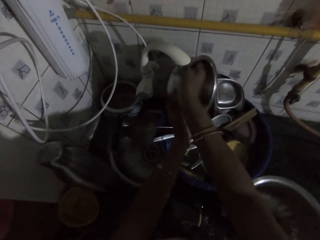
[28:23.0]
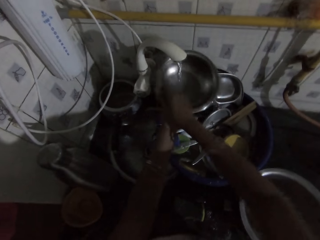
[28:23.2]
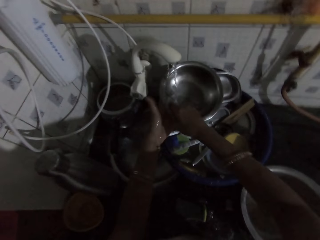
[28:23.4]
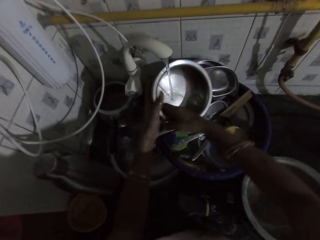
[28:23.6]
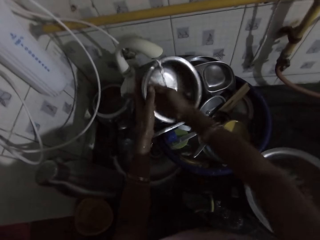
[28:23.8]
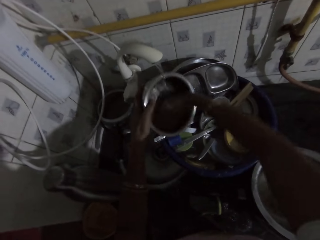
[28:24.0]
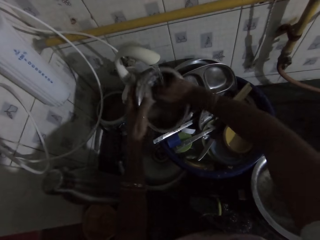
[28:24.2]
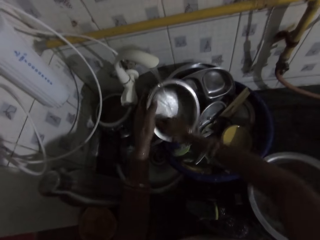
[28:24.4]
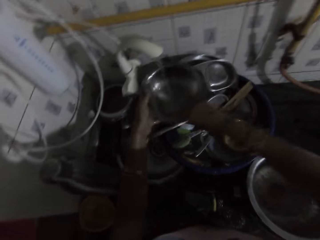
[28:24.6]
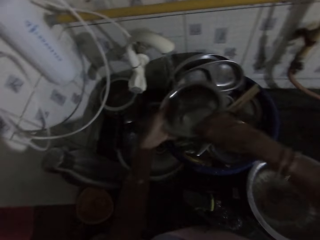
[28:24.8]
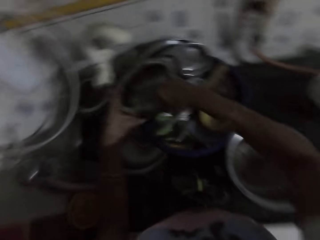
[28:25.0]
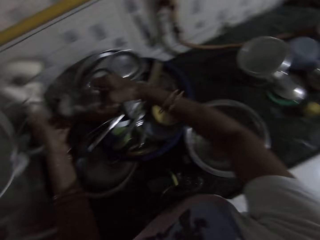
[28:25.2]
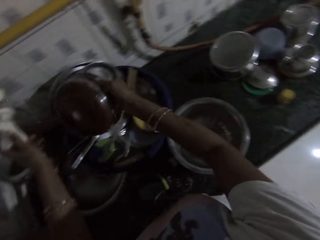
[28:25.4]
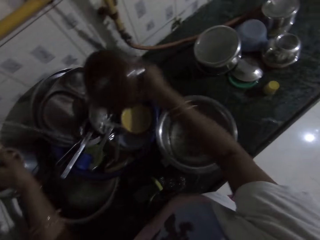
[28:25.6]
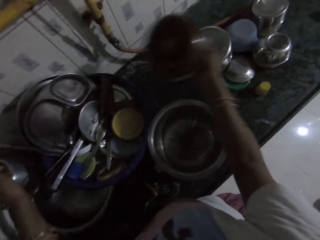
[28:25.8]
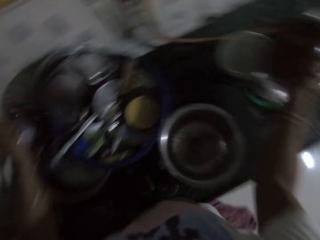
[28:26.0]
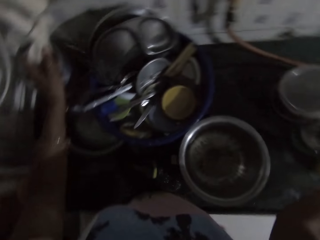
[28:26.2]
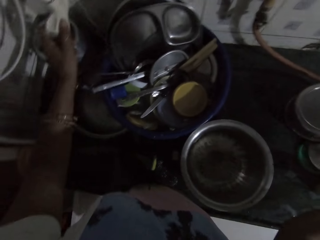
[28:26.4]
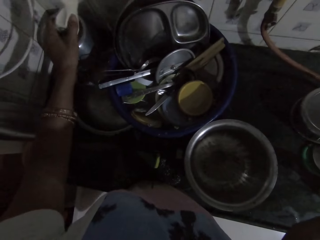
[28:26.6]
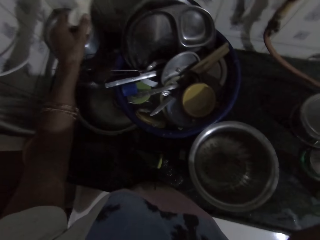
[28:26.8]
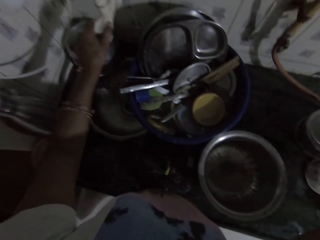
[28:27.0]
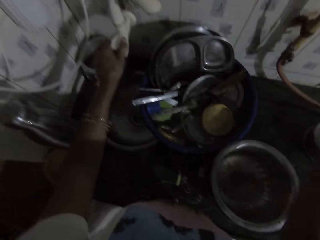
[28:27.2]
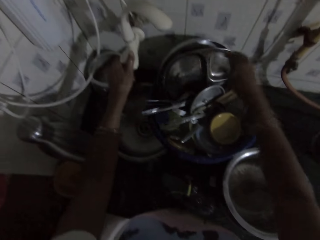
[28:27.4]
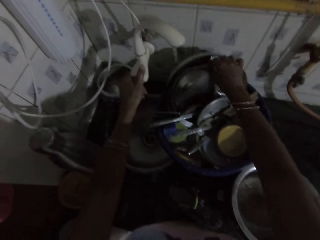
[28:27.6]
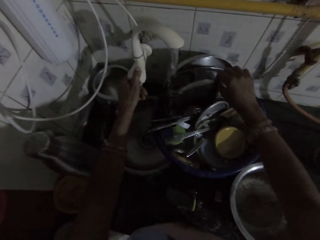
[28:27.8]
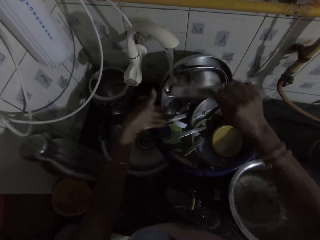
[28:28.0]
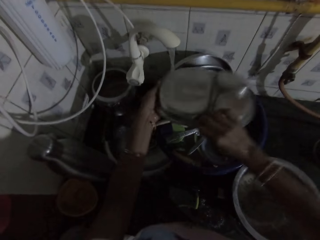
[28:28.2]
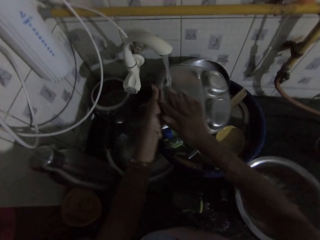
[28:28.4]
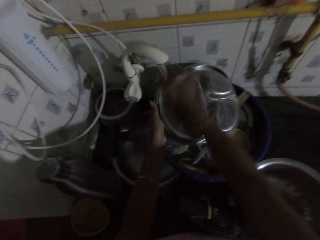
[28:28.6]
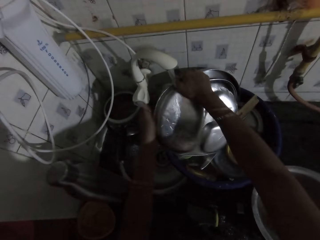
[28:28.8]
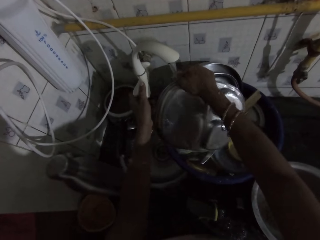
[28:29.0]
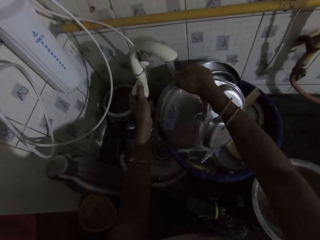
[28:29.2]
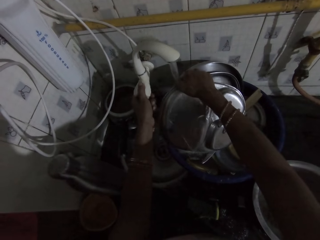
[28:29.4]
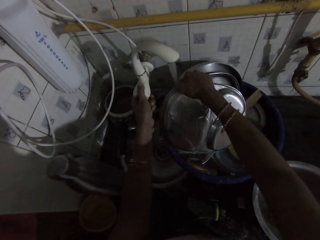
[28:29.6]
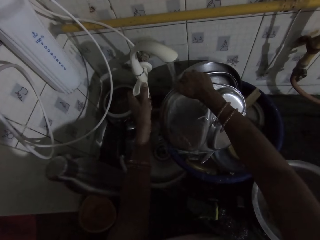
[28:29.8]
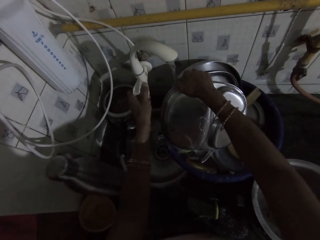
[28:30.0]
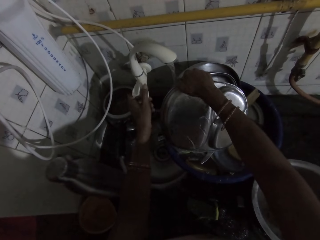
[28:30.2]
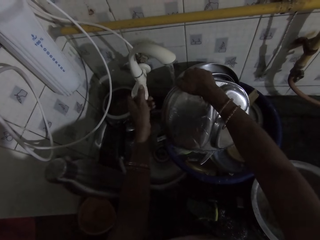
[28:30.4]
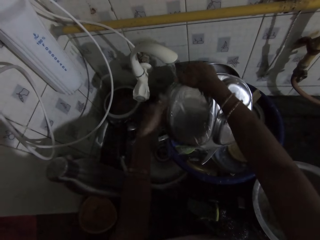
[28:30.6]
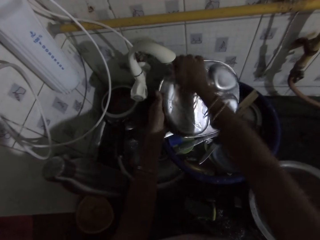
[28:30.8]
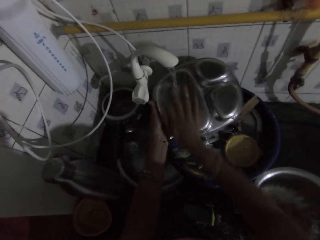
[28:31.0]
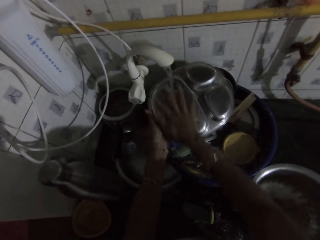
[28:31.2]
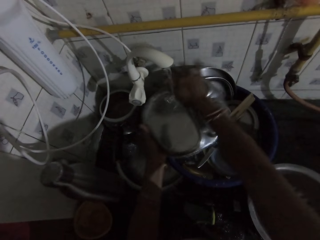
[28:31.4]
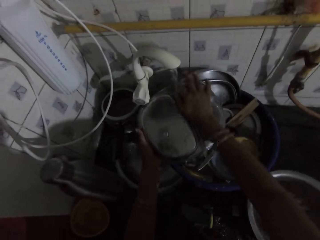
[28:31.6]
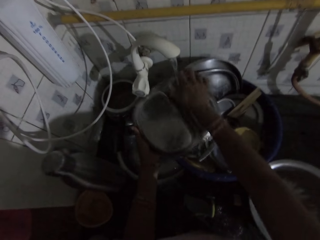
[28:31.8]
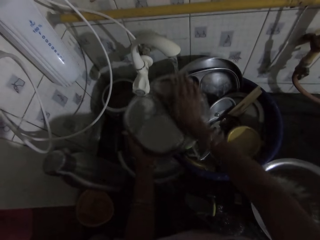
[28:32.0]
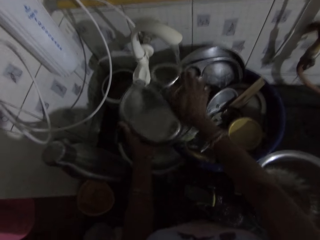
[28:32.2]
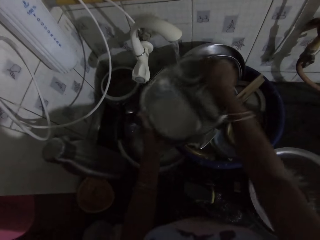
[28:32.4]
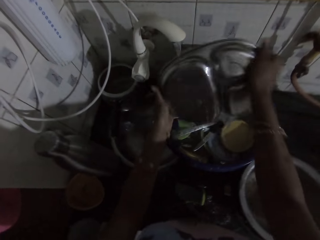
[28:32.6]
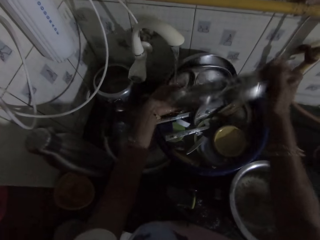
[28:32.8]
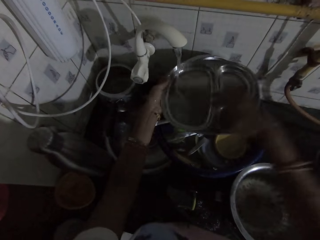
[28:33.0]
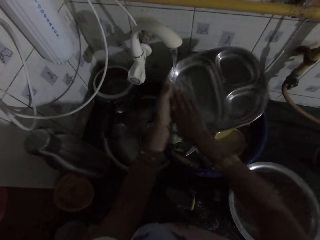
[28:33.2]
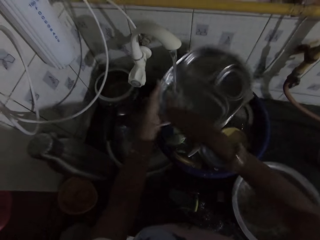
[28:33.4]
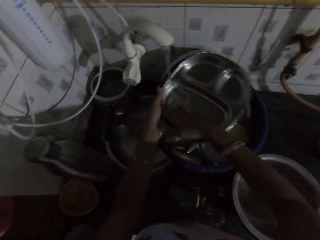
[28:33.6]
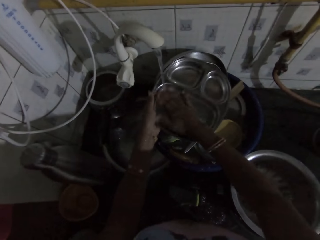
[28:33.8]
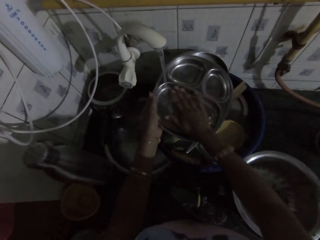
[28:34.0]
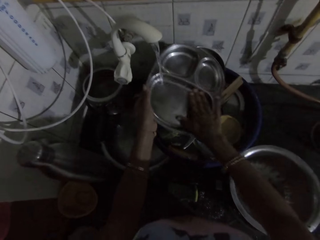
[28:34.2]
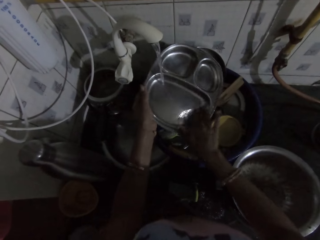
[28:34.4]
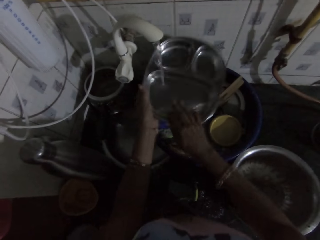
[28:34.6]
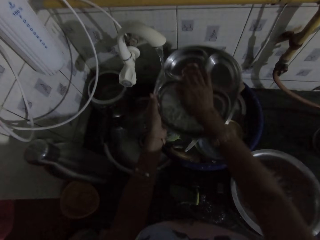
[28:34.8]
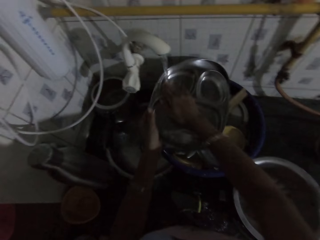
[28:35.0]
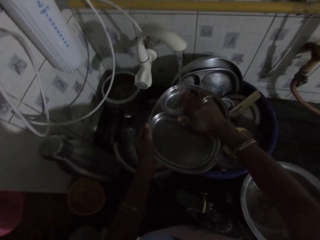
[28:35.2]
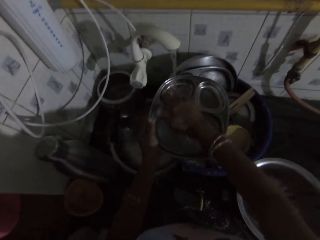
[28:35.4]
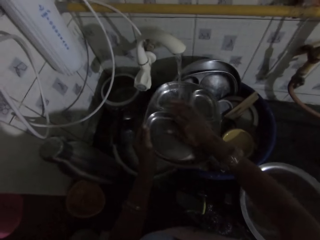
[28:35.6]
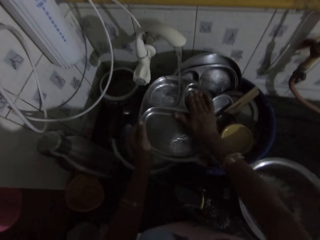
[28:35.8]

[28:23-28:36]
The camera wearer places the bowl in her right hand on the kitchen countertop. She turns on the kitchen sink tap with her left hand. She picks a tray from the bowl on the kitchen countertop with her right hand. She rinses the tray in her hand under the kitchen sink tap with both hands. She turns the kitchen sink tap with her left hand. She rinses the tray in her hand under the kitchen sink tap with both hands.

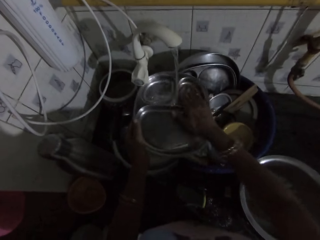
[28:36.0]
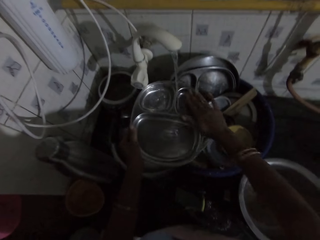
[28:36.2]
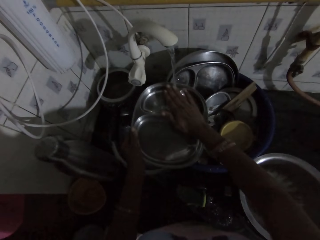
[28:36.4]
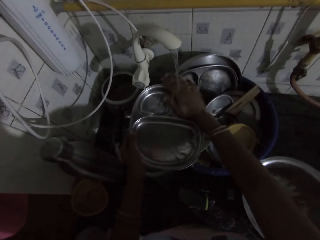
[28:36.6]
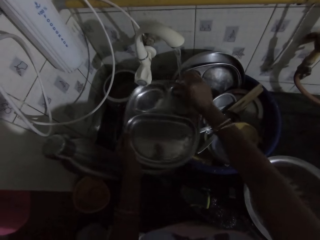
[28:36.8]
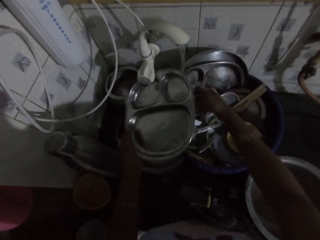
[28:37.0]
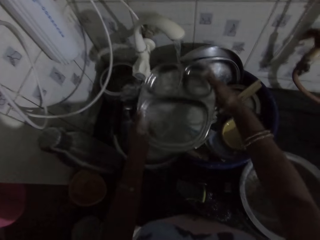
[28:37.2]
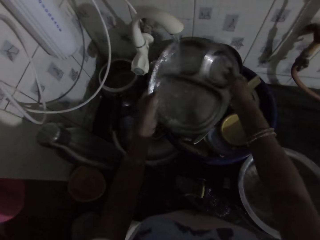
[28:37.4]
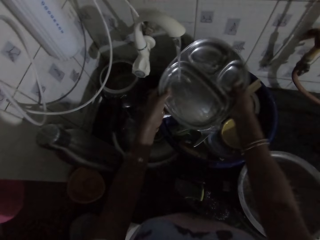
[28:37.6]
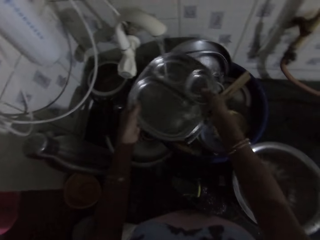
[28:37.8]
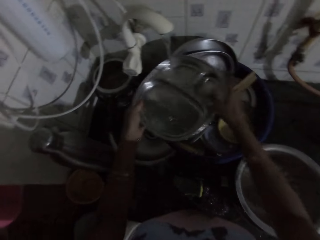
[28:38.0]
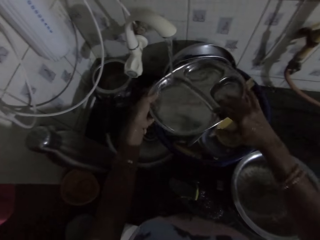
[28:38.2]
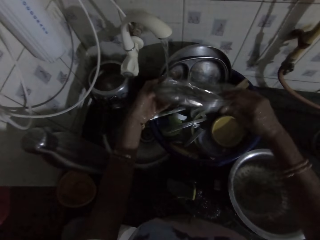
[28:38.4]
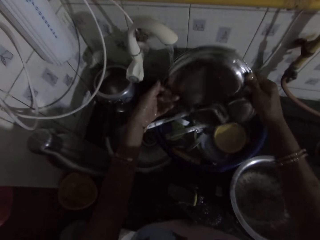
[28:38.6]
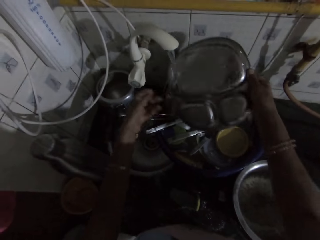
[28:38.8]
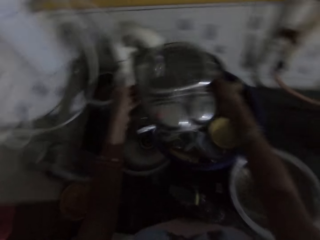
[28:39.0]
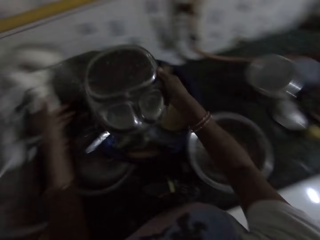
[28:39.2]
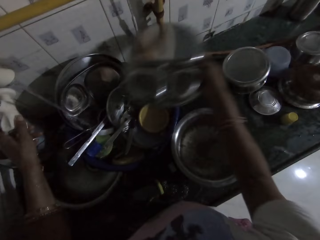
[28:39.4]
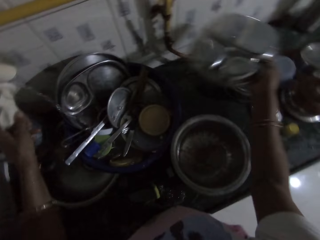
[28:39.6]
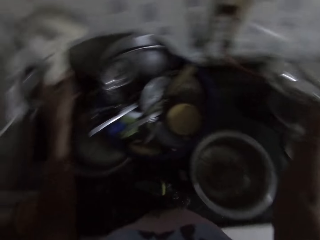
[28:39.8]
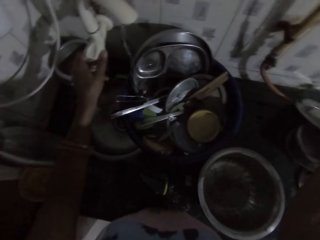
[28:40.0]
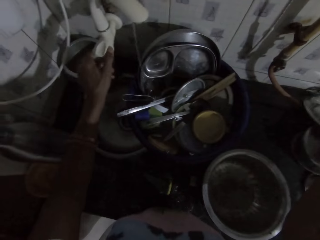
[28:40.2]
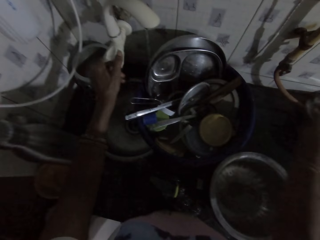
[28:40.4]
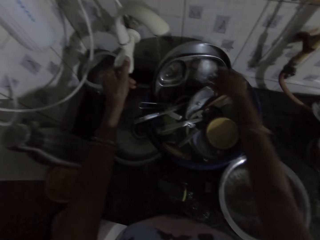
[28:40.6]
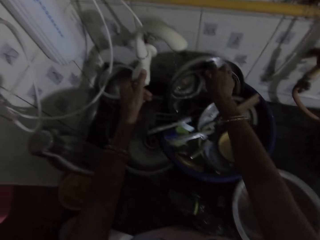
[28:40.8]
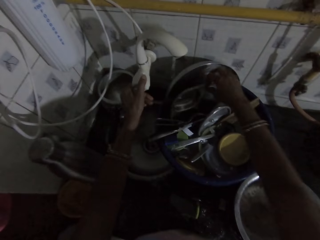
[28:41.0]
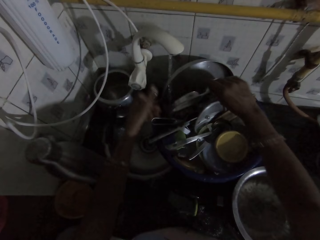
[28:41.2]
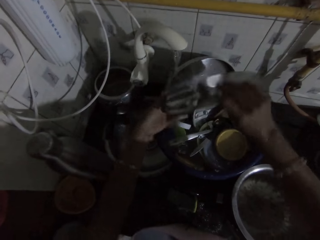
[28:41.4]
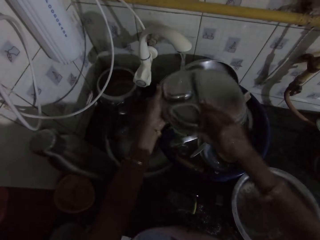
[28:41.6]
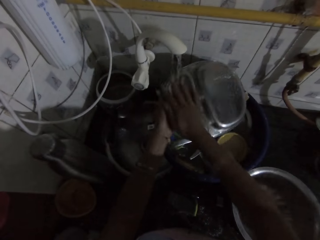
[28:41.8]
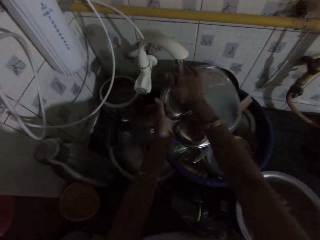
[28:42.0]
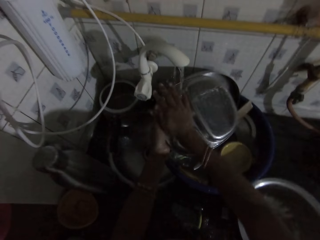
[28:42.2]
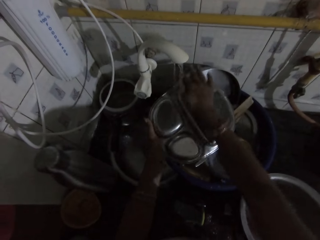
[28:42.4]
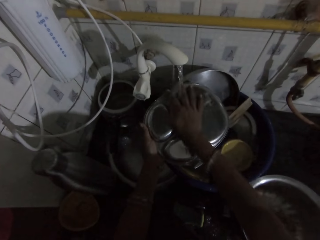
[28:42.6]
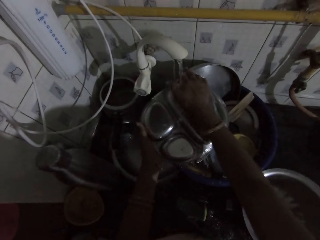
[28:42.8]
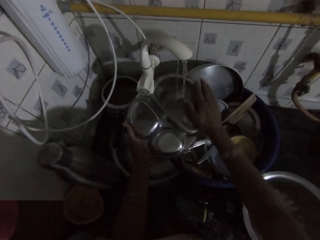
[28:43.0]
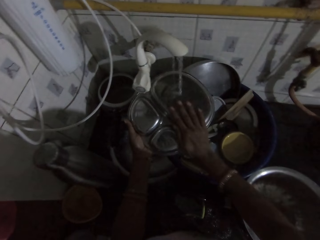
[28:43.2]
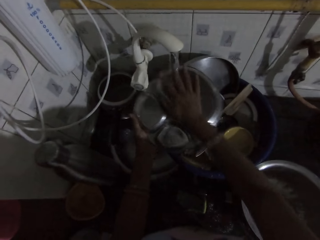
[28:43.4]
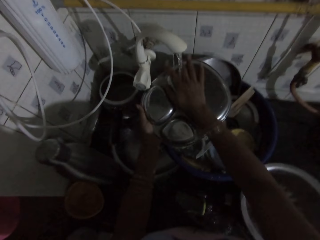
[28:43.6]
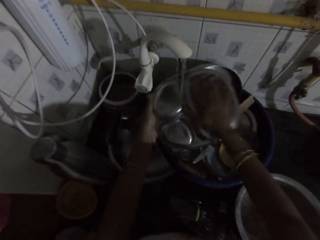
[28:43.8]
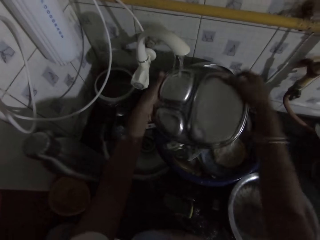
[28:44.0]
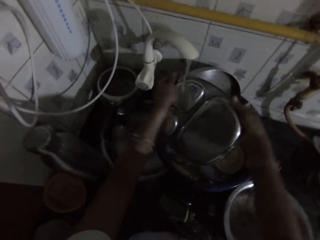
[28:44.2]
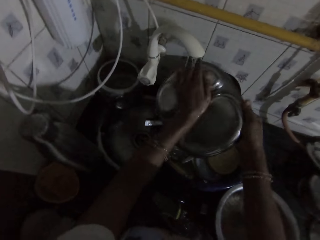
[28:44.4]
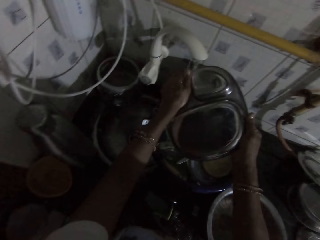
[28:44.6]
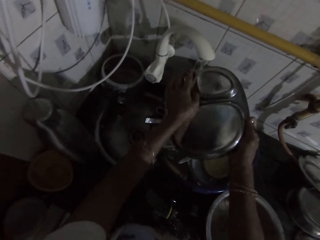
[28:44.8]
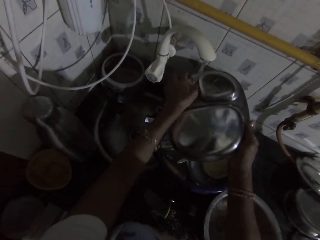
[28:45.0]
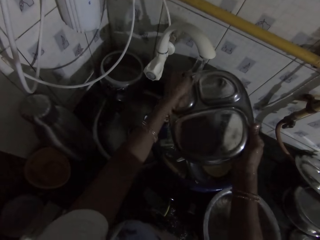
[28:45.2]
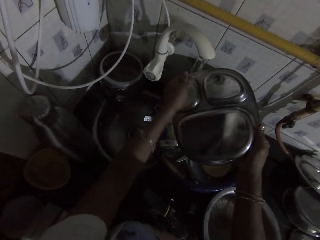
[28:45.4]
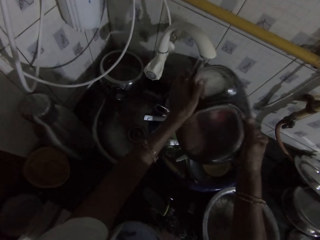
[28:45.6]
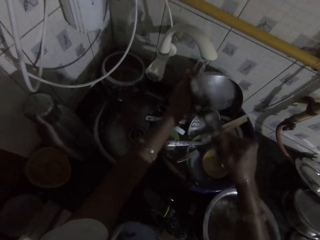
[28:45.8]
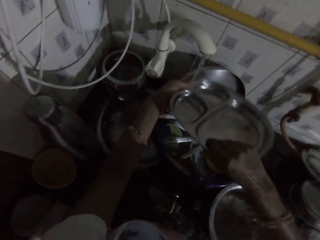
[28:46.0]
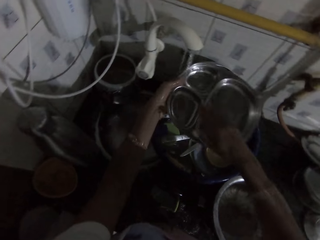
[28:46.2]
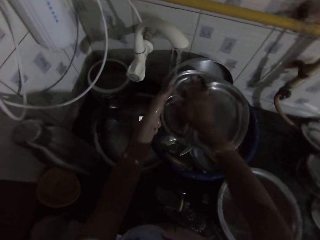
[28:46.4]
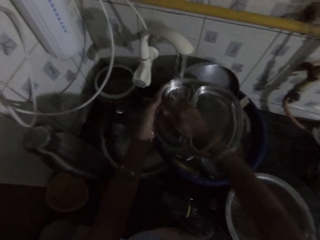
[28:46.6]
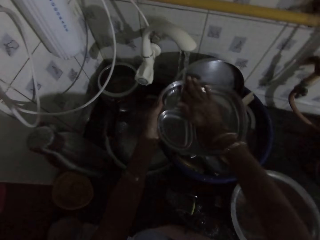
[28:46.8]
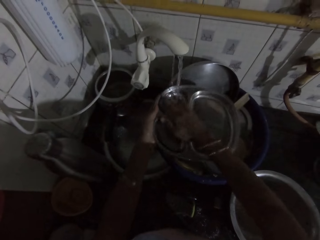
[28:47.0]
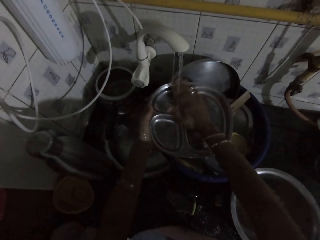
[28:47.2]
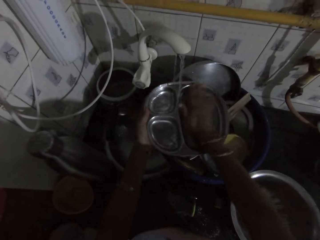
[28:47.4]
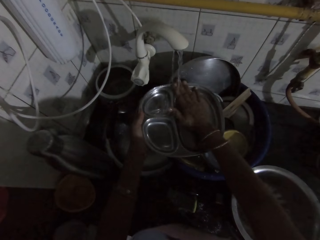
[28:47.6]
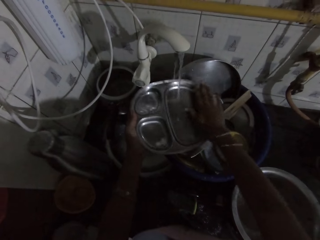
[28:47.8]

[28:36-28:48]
The camera wearer places the tray in her right hand on the kitchen countertop. She turns off the kitchen sink tap with her left hand. She picks a tray from the bowl on the kitchen countertop with her right hand. She rinses the tray in her hand under the kitchen sink tap with both hands.
